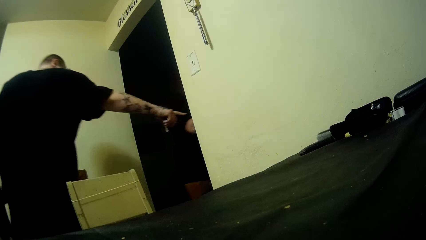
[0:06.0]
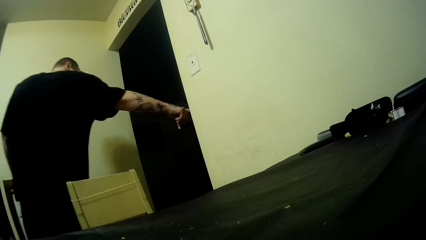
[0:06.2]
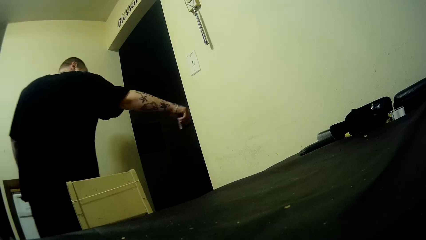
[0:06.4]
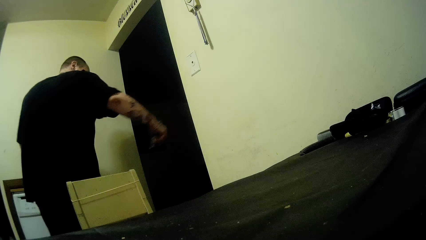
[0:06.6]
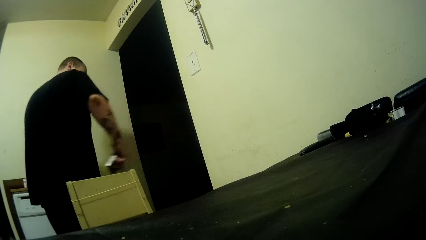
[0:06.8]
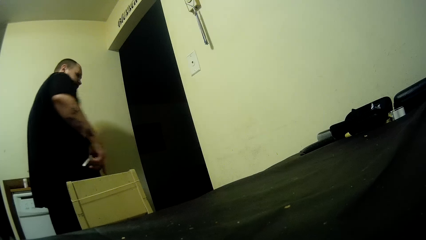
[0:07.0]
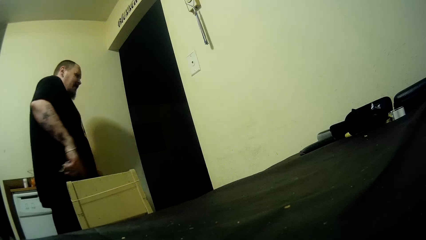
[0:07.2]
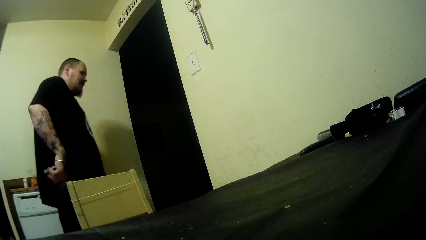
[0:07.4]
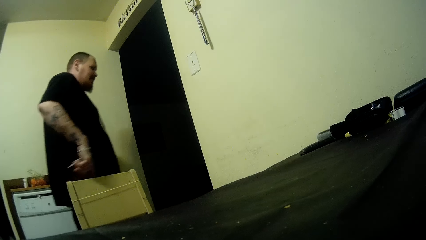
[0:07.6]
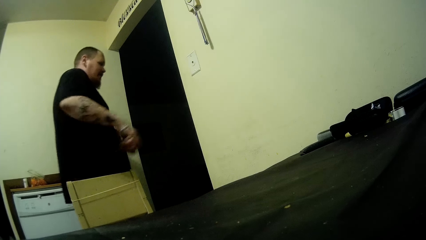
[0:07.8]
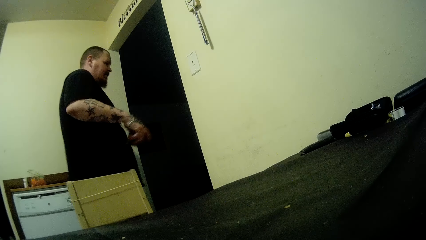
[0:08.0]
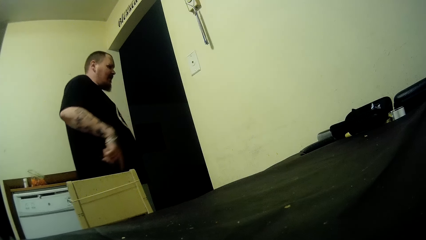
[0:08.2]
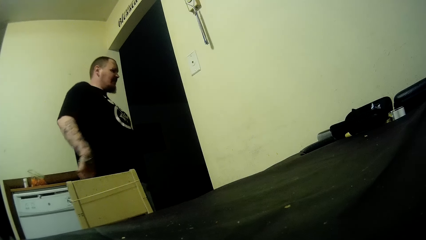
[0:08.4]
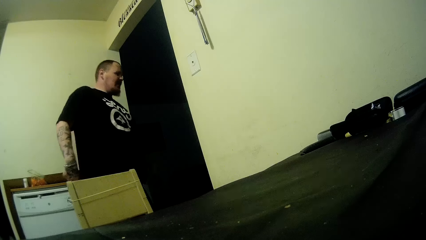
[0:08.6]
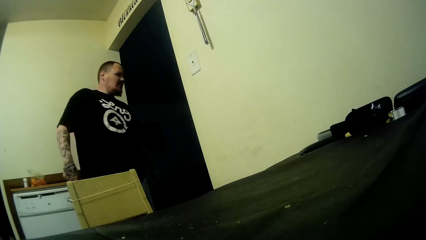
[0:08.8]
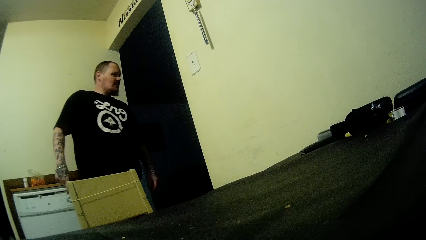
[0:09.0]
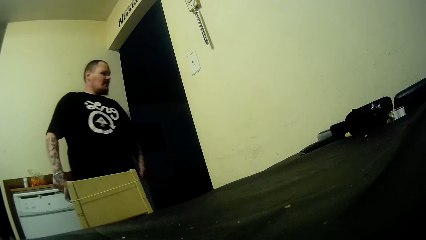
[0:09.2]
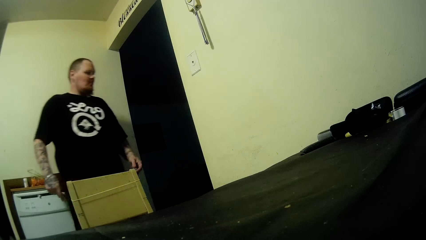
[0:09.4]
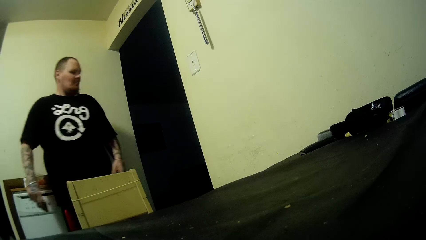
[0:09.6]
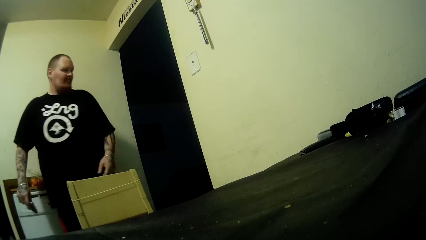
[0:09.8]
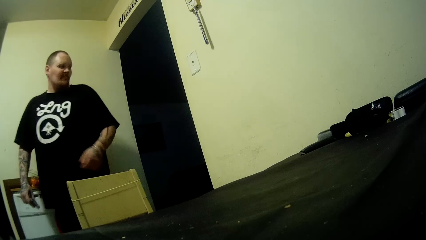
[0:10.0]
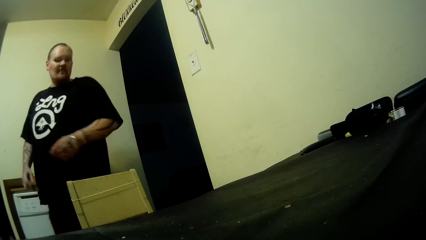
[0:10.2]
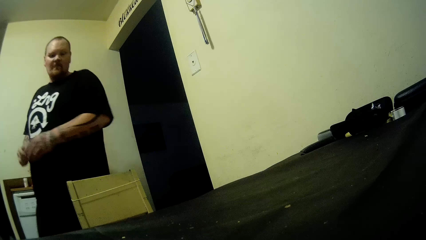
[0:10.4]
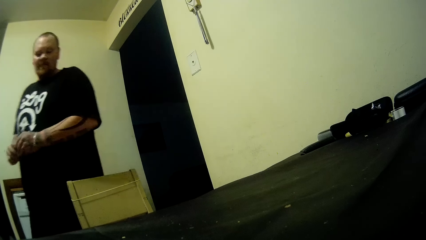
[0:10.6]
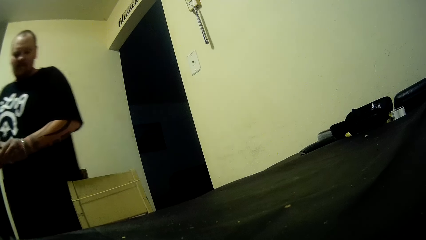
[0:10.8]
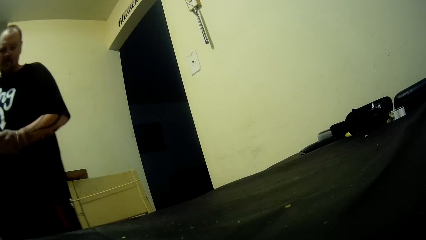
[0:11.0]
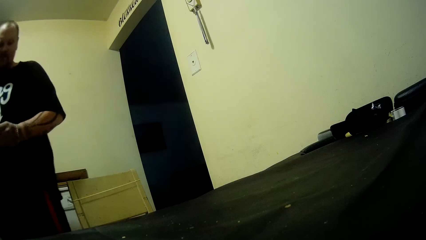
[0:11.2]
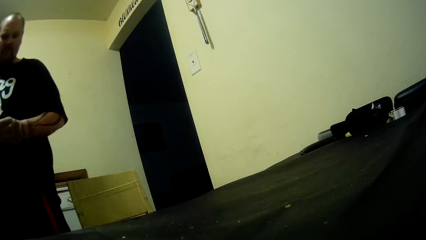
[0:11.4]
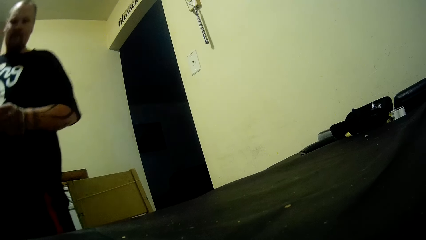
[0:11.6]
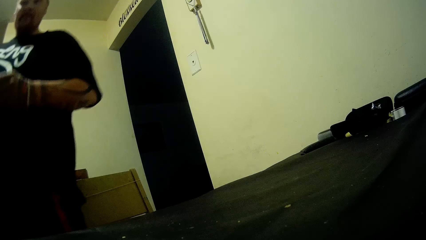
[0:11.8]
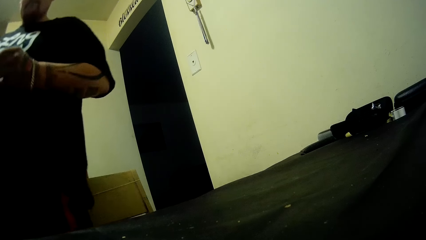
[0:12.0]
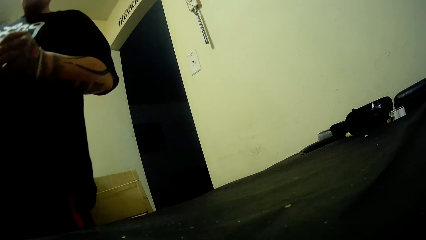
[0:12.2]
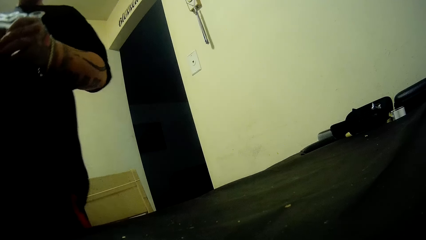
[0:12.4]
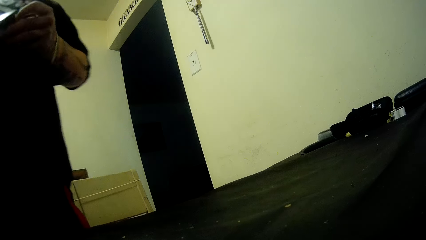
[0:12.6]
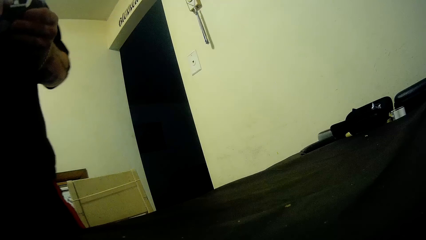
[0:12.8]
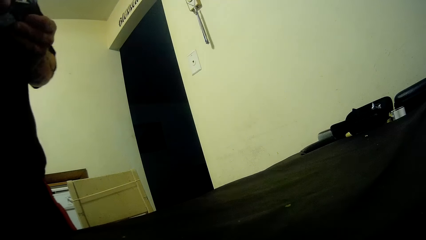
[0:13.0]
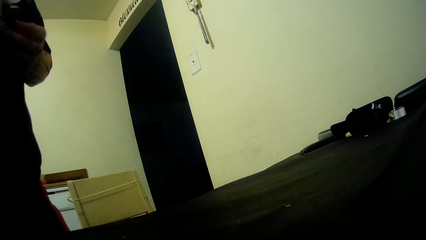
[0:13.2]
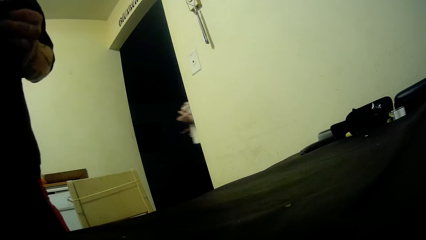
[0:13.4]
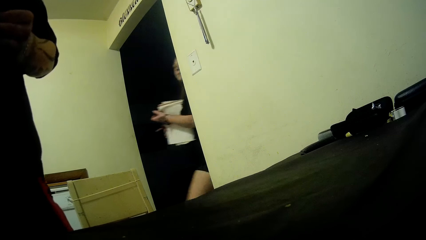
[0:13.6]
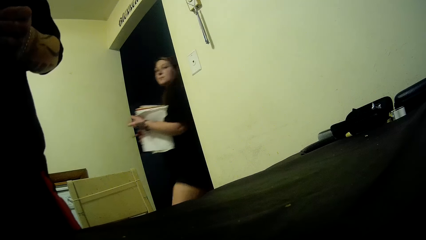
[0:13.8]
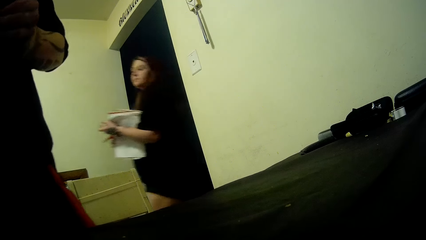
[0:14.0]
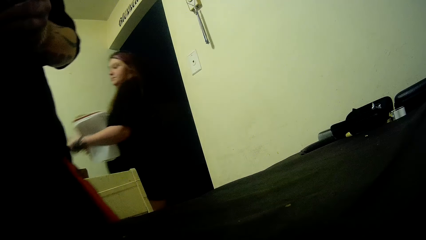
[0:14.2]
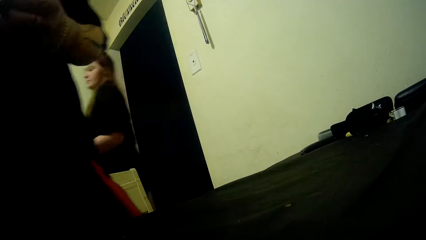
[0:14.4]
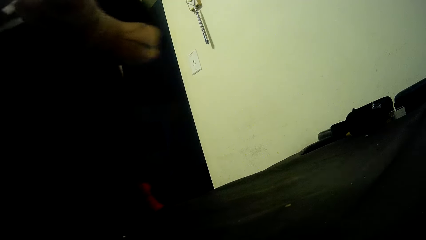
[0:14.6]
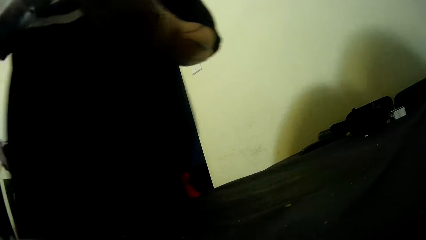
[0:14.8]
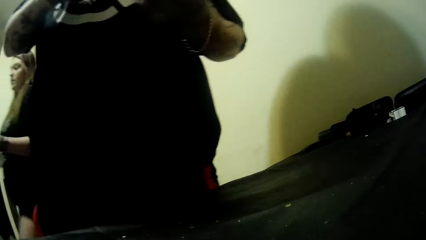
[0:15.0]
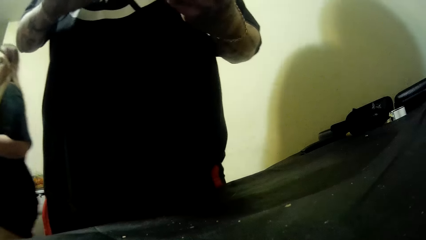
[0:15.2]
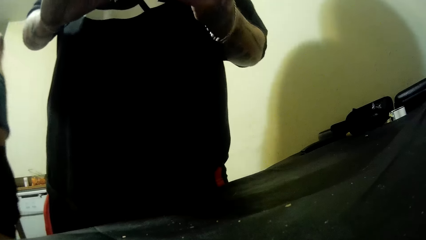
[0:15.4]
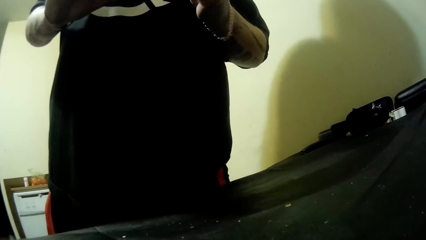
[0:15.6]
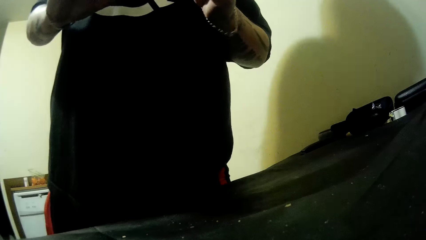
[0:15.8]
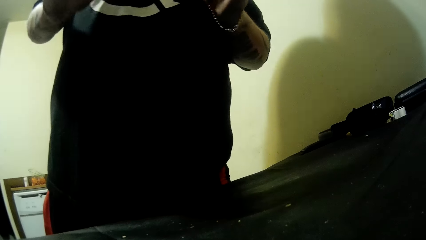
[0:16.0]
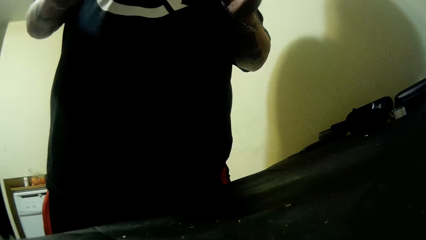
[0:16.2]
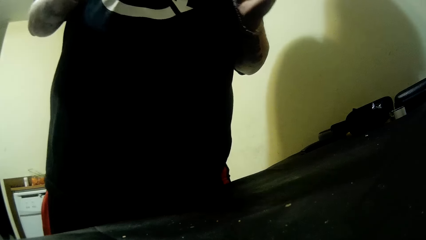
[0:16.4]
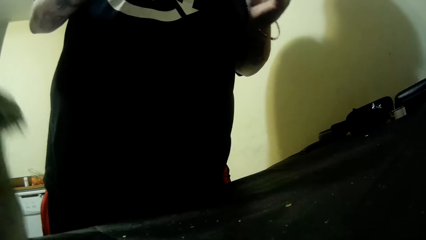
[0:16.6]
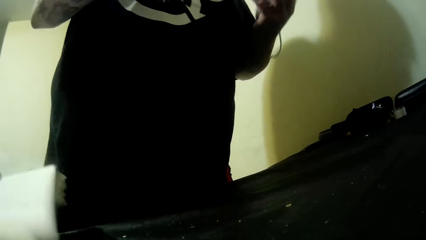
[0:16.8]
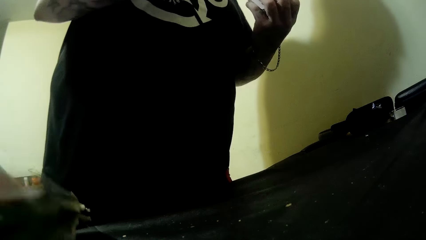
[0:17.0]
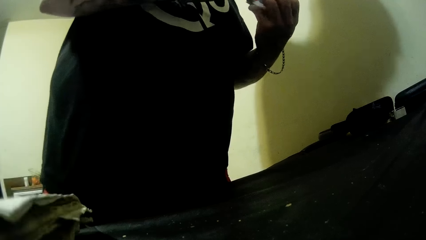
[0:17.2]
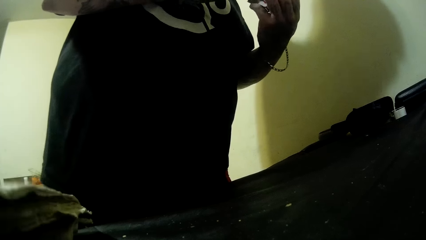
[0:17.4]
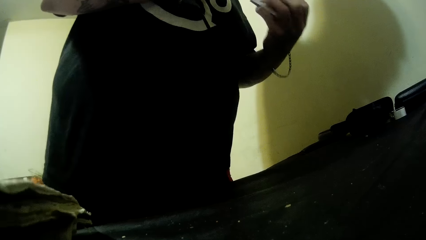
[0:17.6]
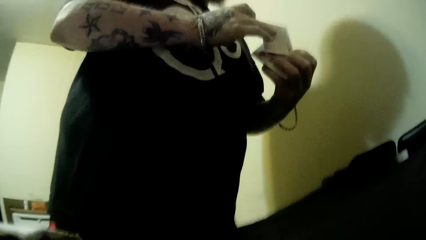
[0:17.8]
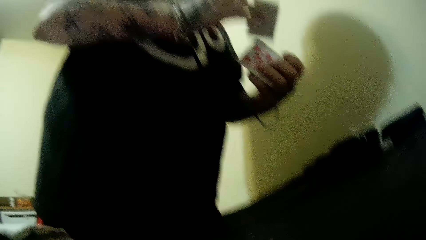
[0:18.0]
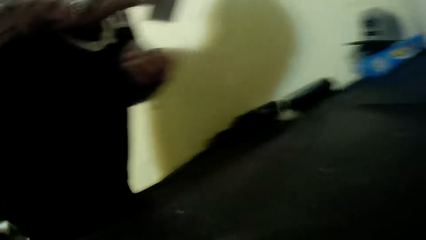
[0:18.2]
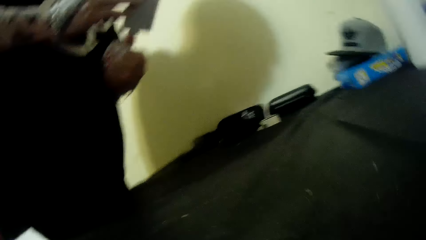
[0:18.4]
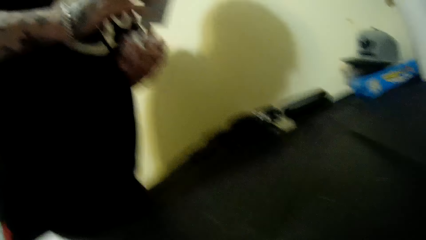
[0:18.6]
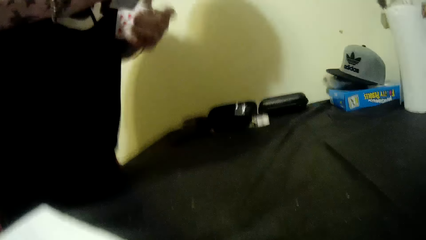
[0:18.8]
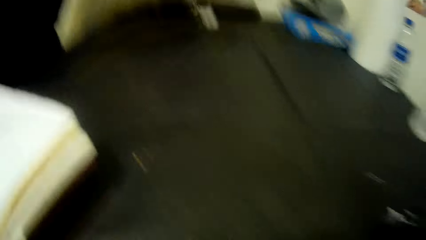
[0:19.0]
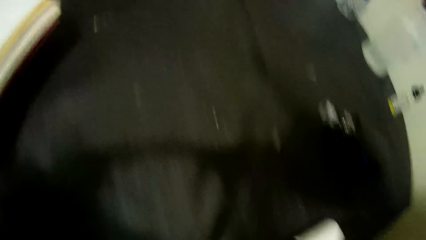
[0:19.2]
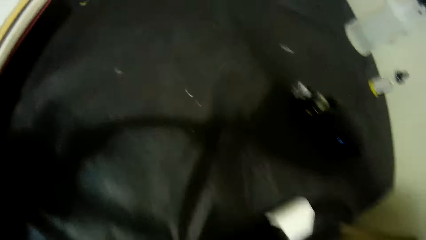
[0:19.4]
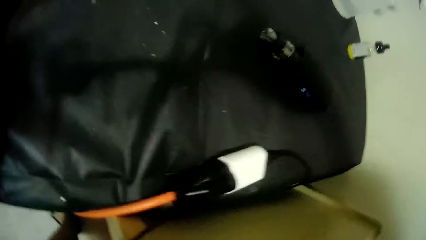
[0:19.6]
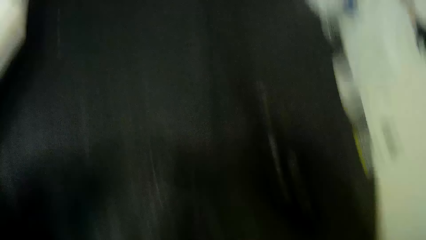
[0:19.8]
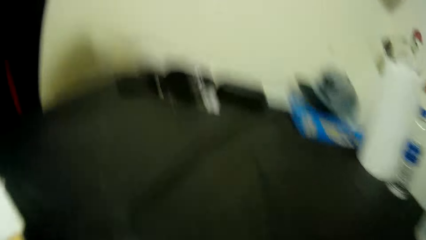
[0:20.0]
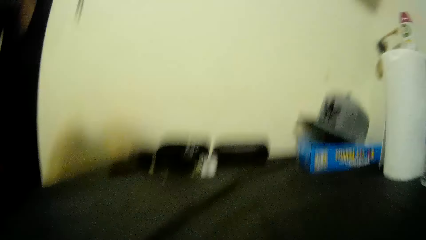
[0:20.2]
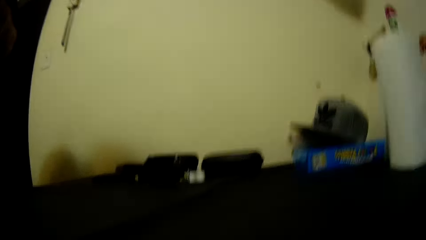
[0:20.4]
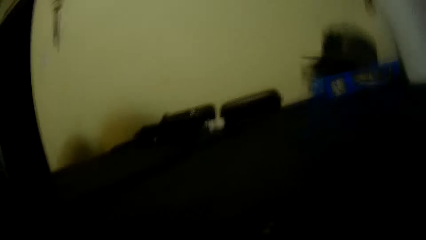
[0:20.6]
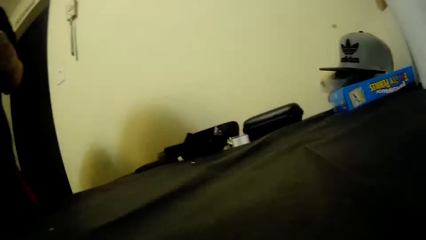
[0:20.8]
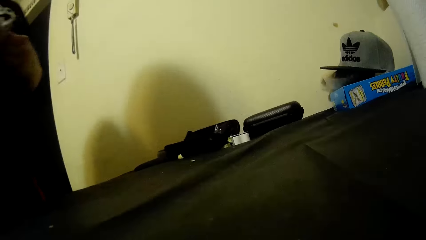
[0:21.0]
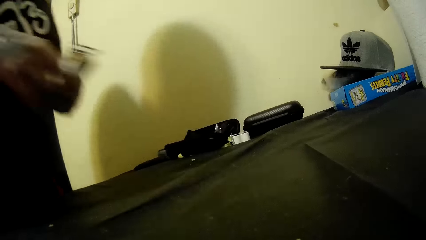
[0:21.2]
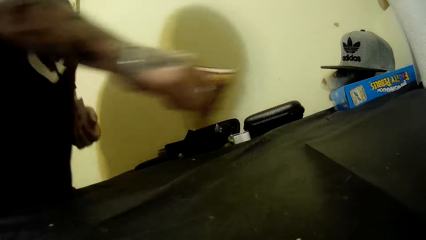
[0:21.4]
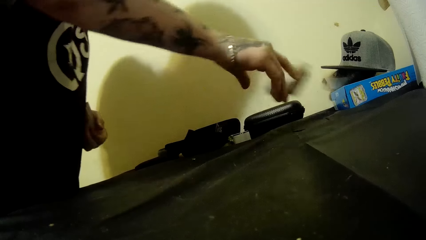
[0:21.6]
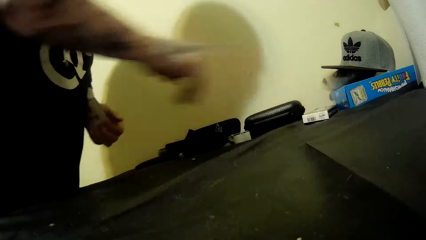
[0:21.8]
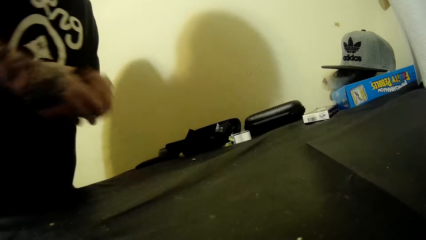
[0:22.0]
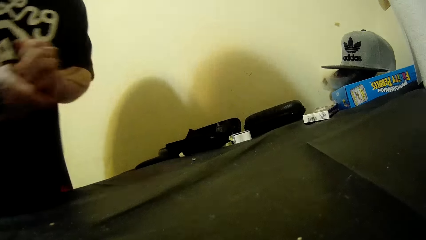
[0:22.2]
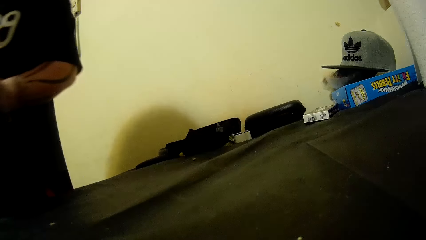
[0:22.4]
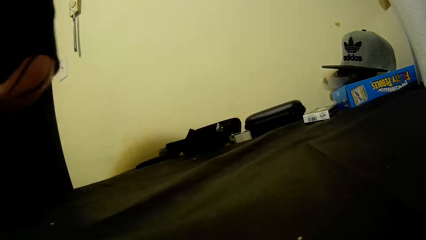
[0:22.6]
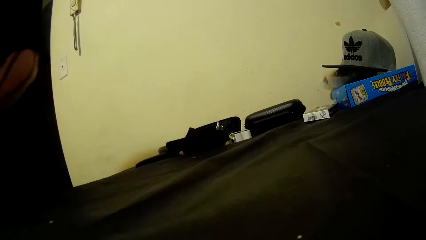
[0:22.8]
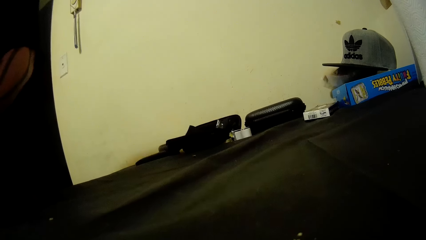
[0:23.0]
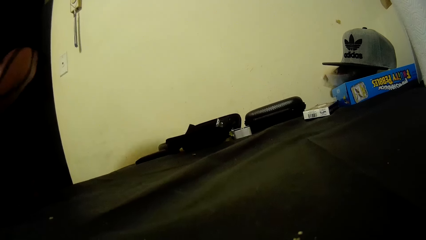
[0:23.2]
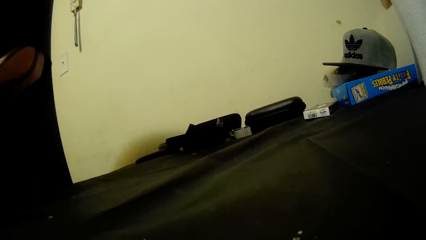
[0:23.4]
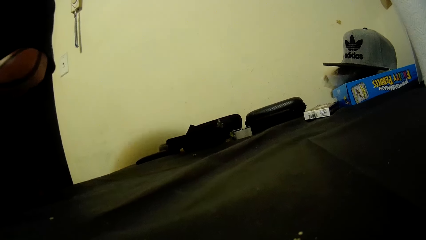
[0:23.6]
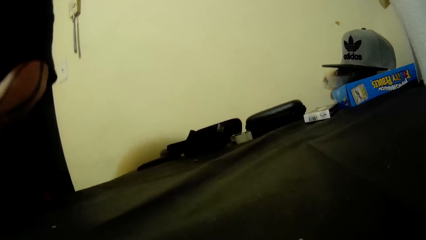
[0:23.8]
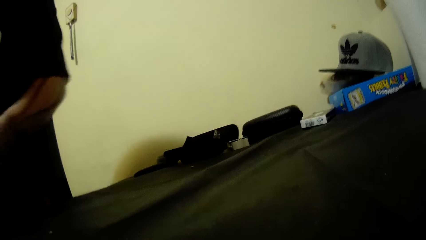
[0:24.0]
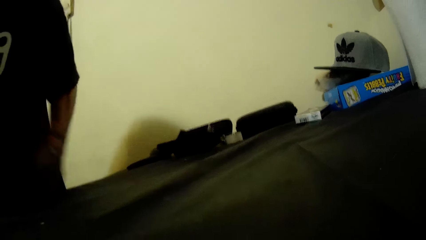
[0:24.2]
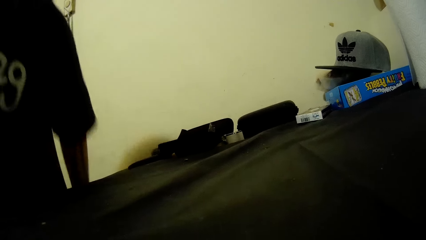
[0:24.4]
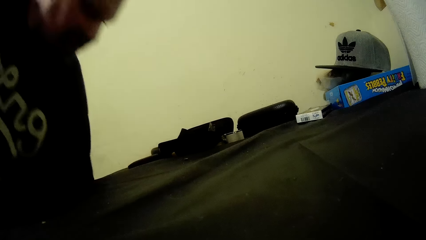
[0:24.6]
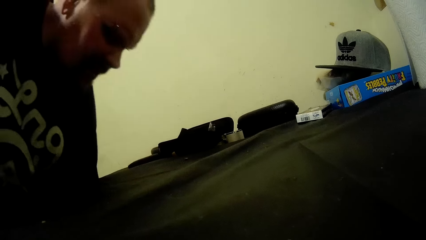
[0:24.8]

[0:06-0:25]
A man walks around. A woman walks around in the room. The man looks around. The woman puts the file on the table. The man touches the cards. The camera wearer touches the camera from the table. They move the camera. The man puts the box down and looks around.
